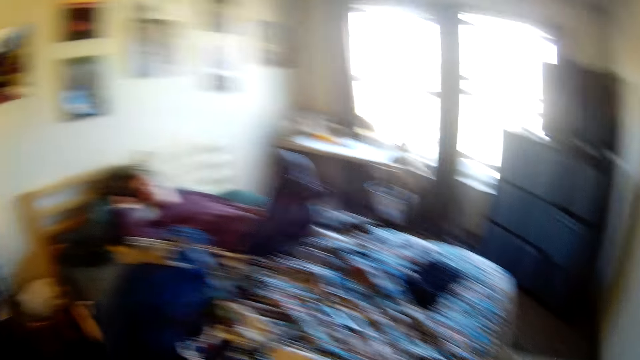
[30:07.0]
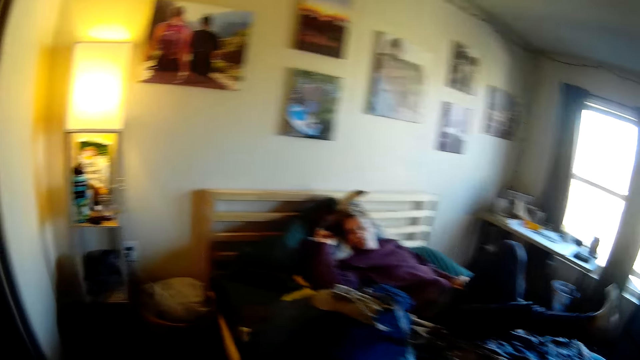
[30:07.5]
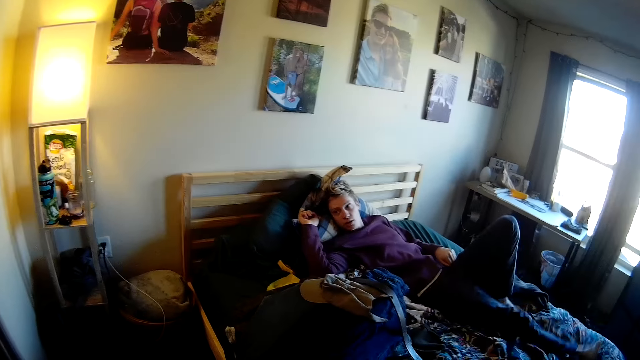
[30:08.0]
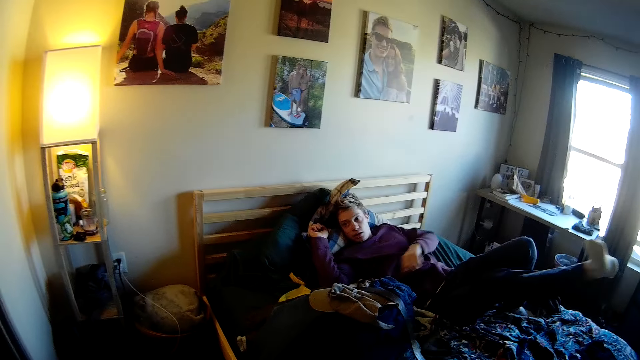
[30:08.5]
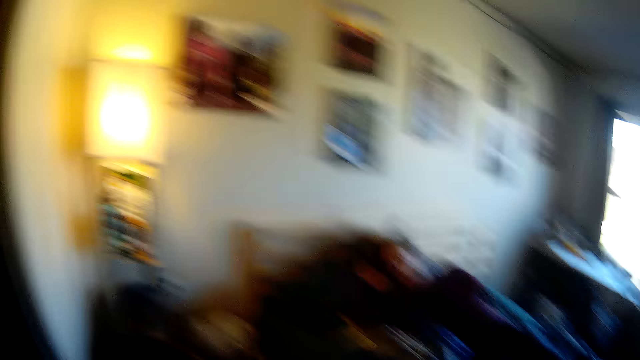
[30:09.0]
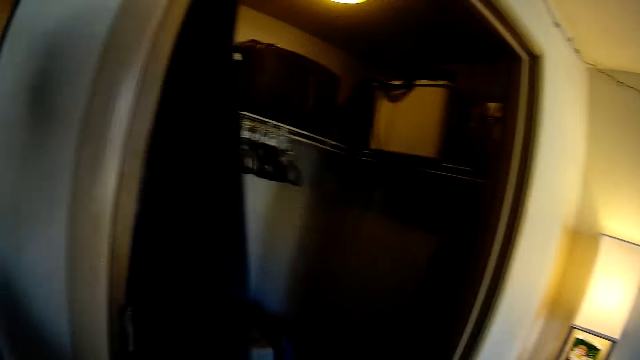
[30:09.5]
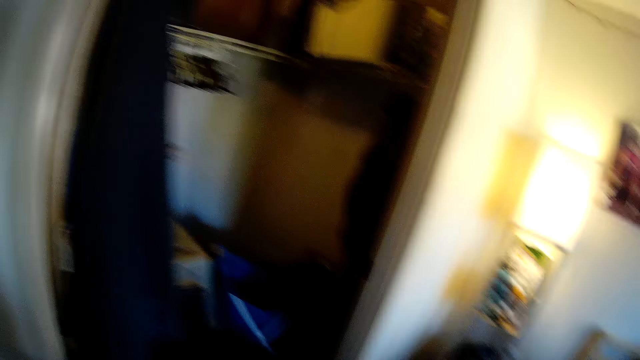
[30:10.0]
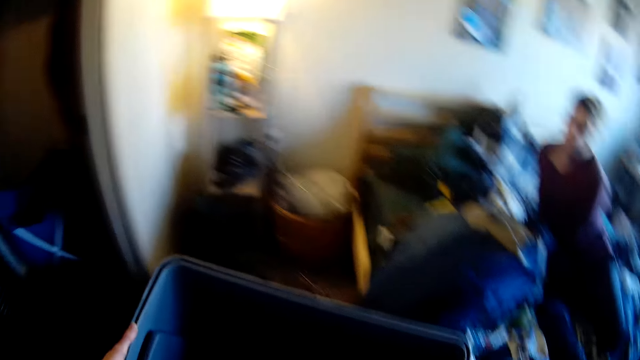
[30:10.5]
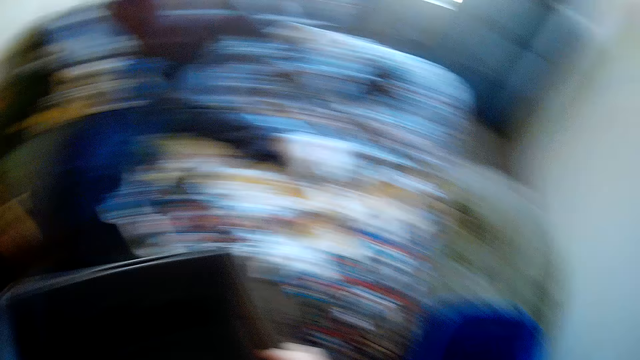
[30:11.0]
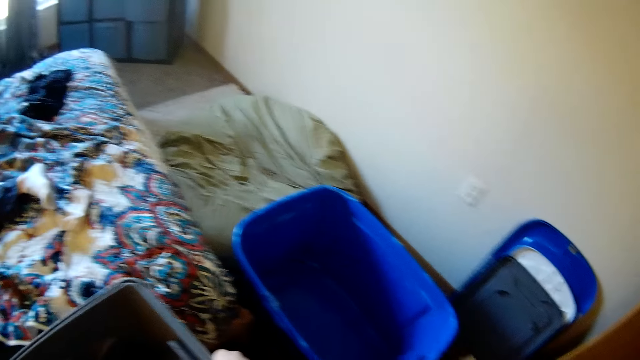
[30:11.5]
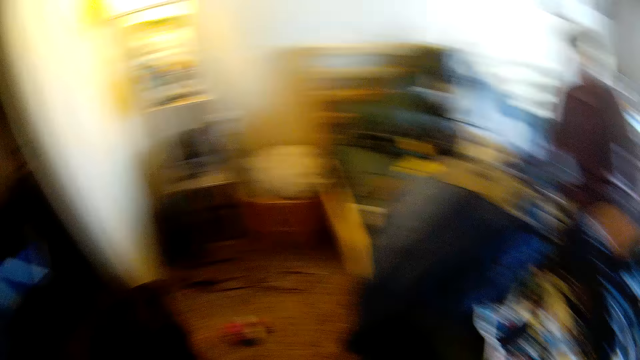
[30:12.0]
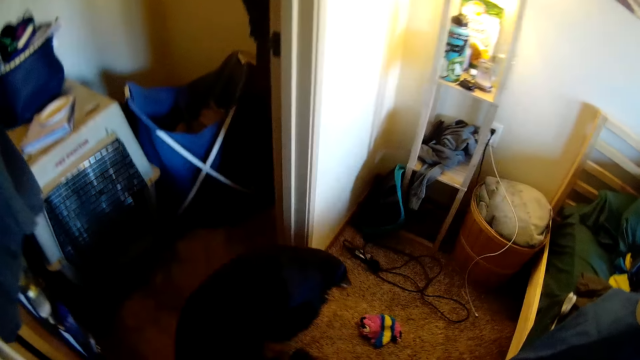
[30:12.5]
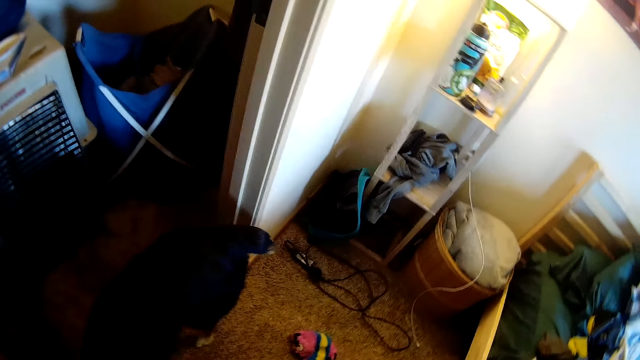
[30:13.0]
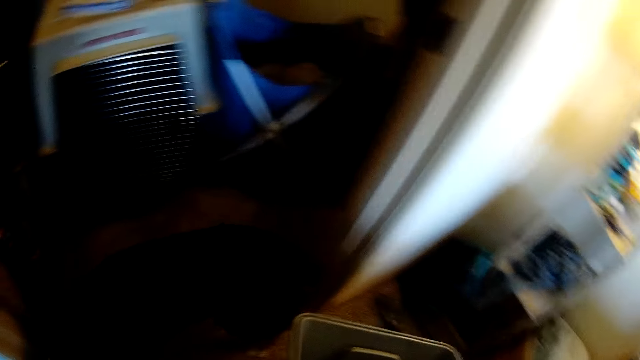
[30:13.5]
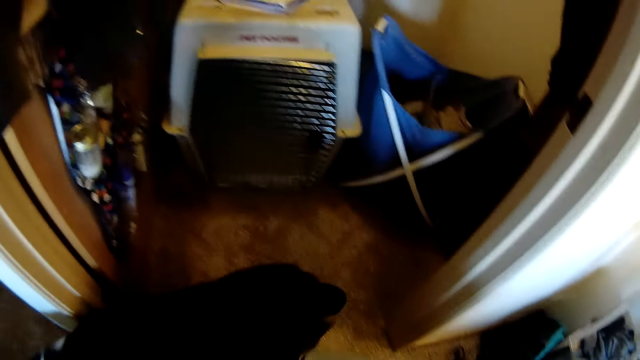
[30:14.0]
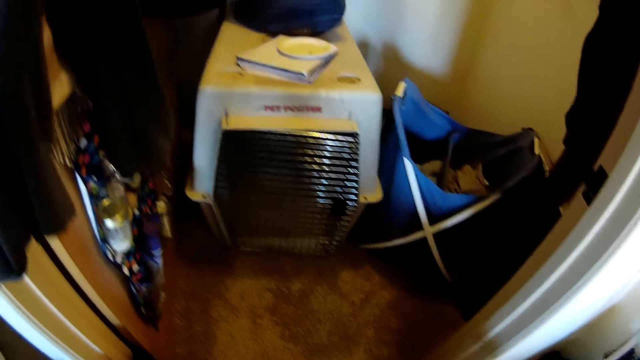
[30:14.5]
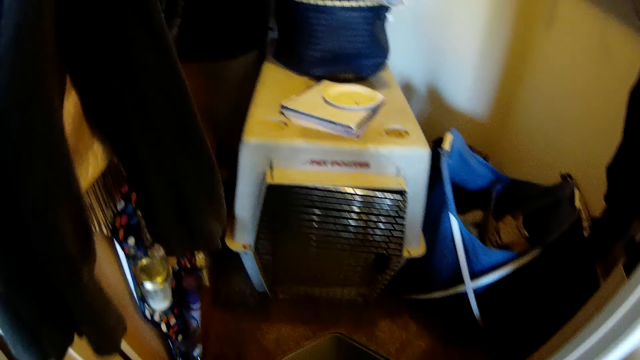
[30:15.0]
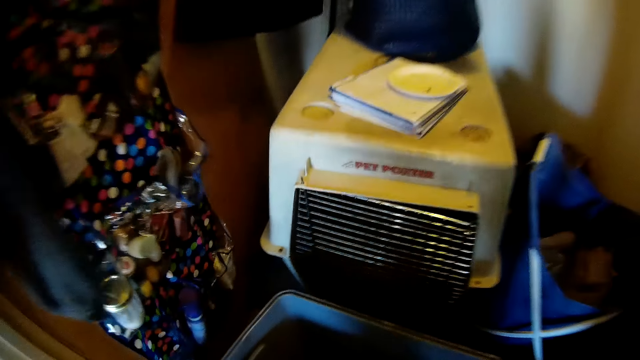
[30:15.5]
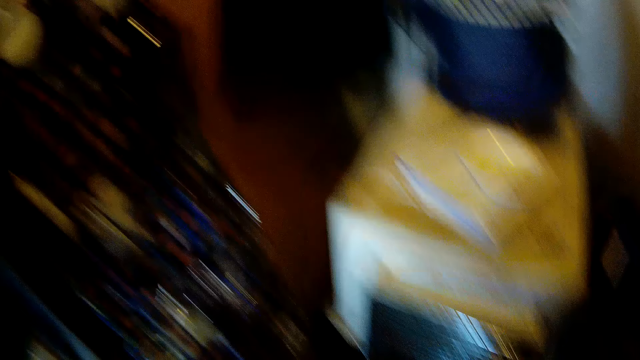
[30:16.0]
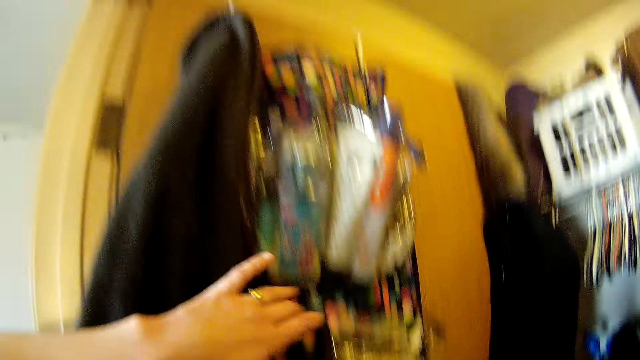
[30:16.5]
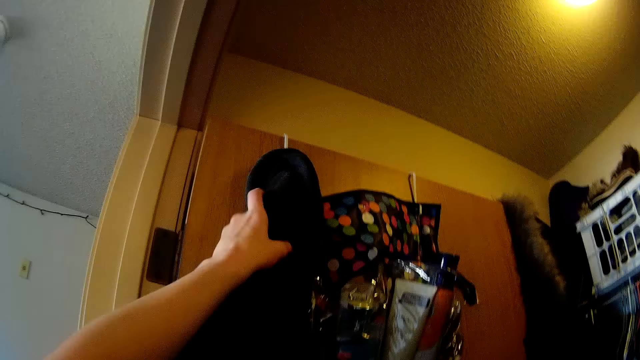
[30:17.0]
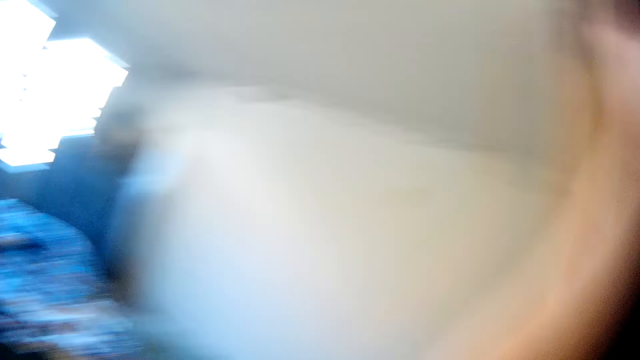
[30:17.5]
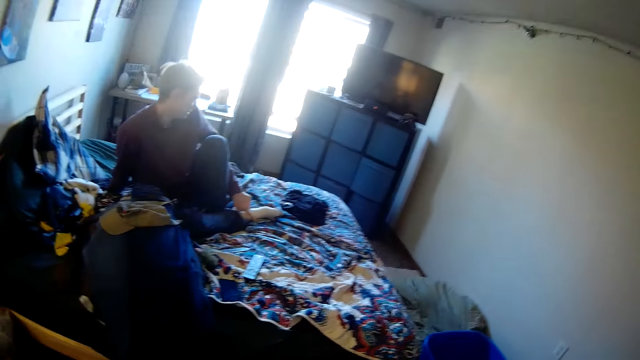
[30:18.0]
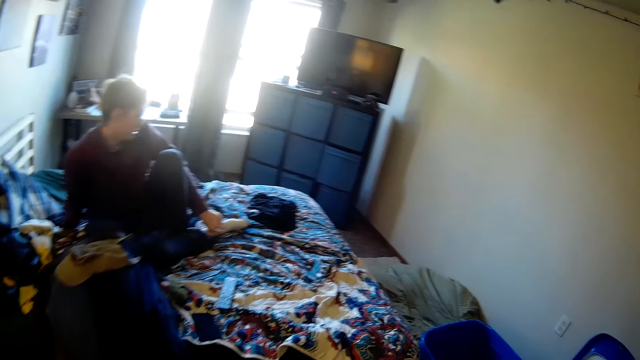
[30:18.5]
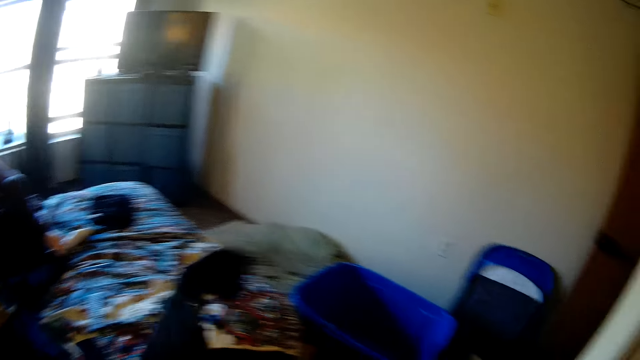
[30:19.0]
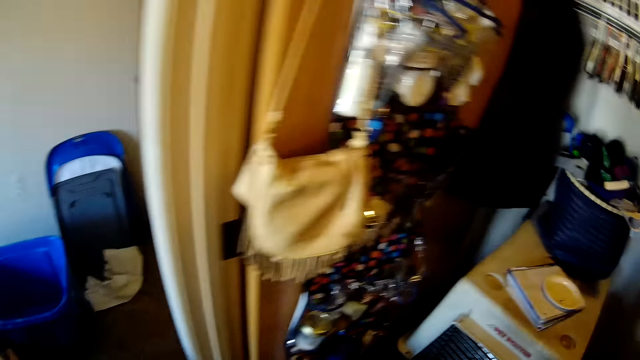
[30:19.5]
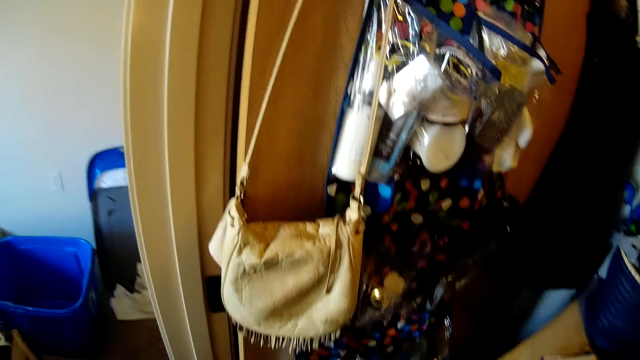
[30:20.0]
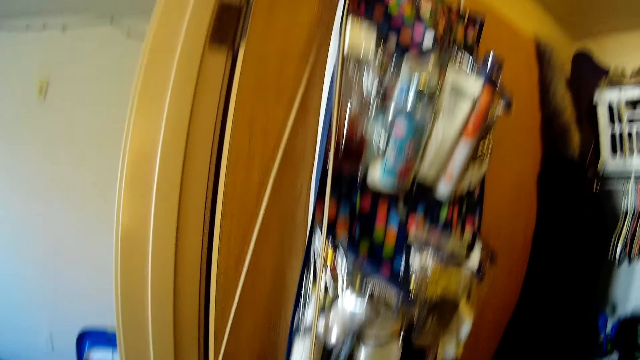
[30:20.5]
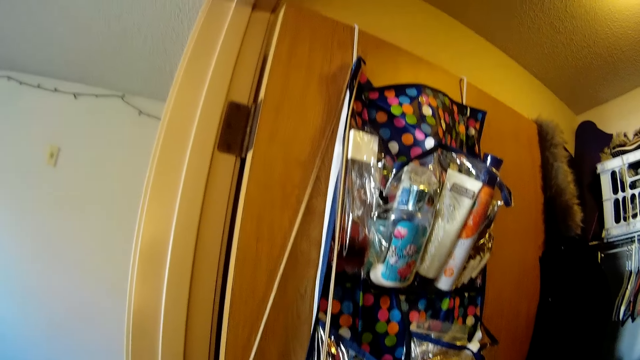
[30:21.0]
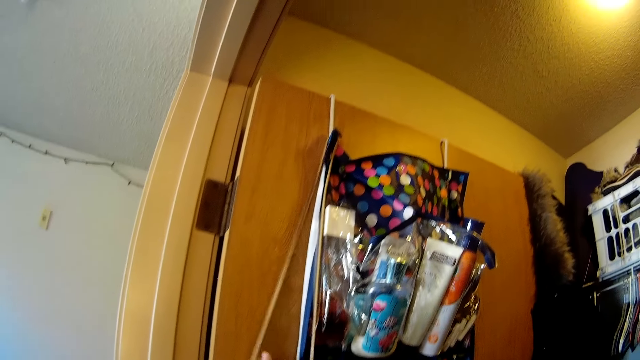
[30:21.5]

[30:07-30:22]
The camera wearer looks at a man. They look around the house. The man moves his leg up and down. The camera wearer moves towards a wardrobe. The man moves on the bed. The camera wearer turns around. They look around the house. They look at a dog. They walk towards the wardrobe. They place the storage bucket on the floor. They pick up a sweater. They look around the house. They turn around. The man sits on the bed. The camera wearer throws the sweater on the bed. They look around the house. They turn back. They look at cosmetics.

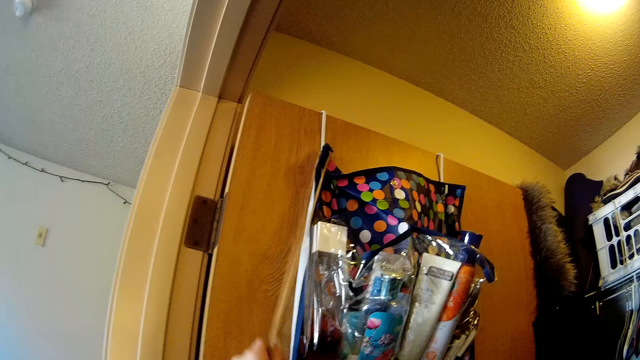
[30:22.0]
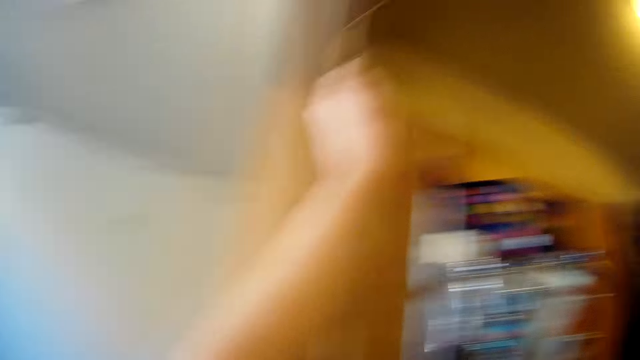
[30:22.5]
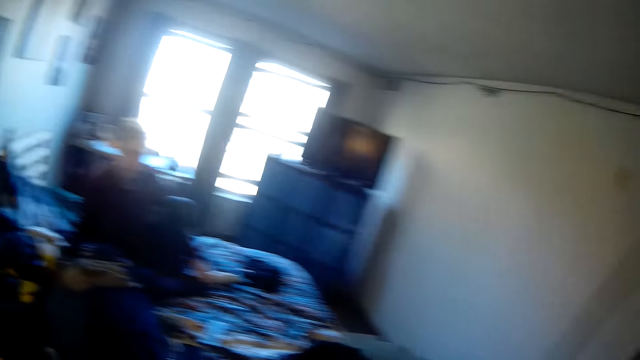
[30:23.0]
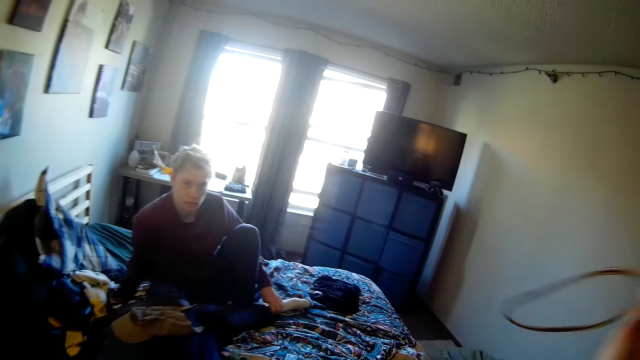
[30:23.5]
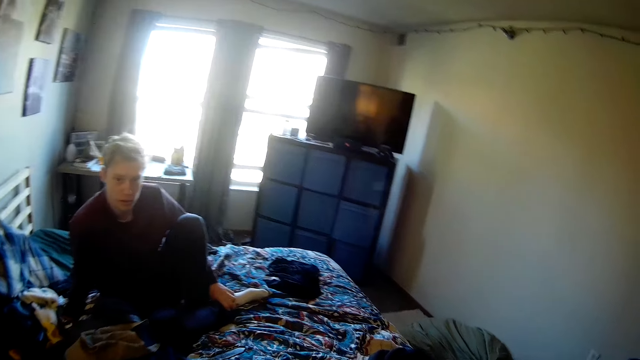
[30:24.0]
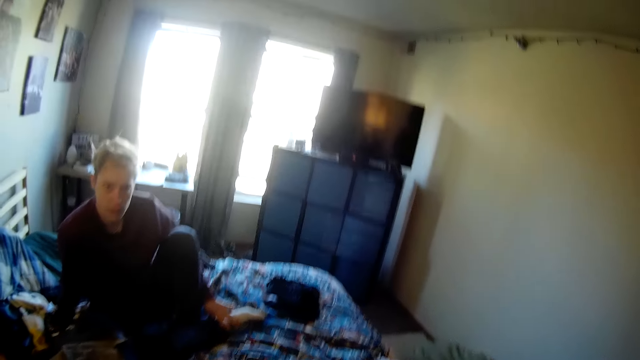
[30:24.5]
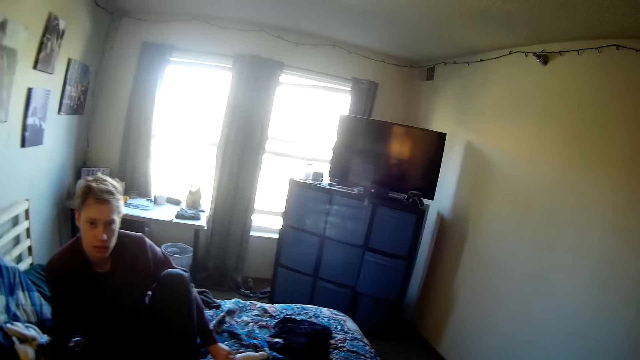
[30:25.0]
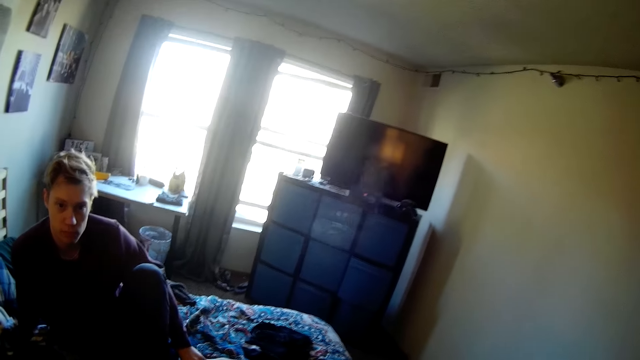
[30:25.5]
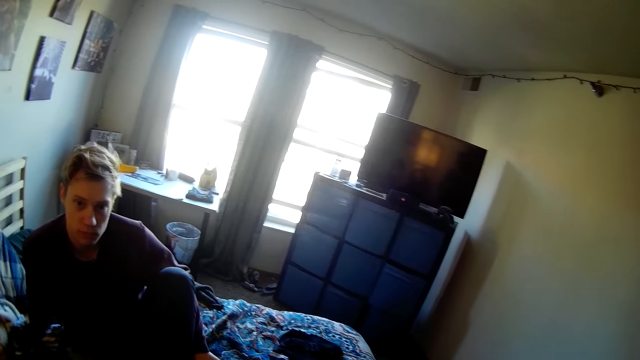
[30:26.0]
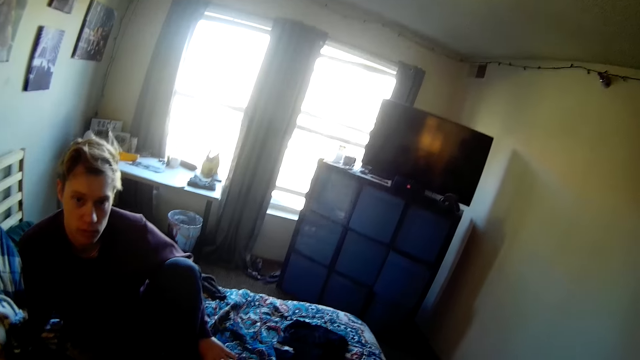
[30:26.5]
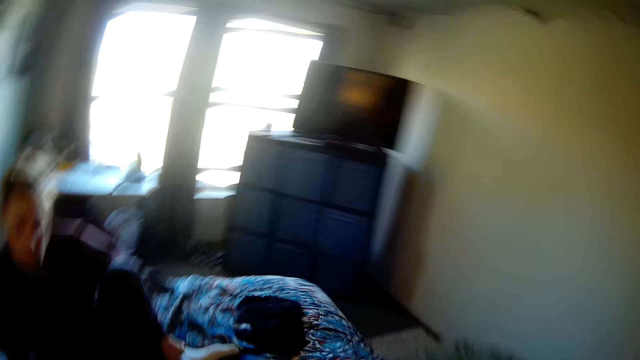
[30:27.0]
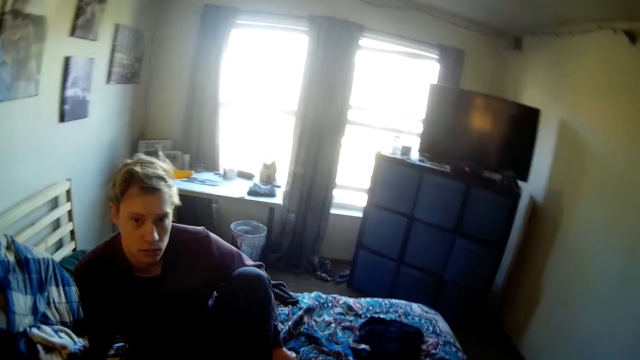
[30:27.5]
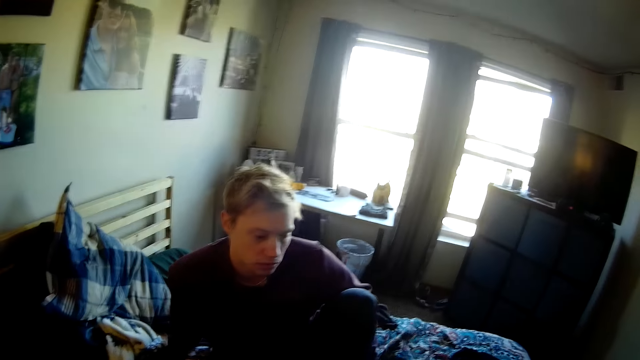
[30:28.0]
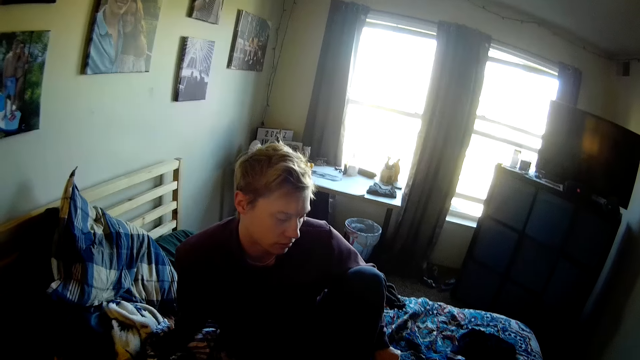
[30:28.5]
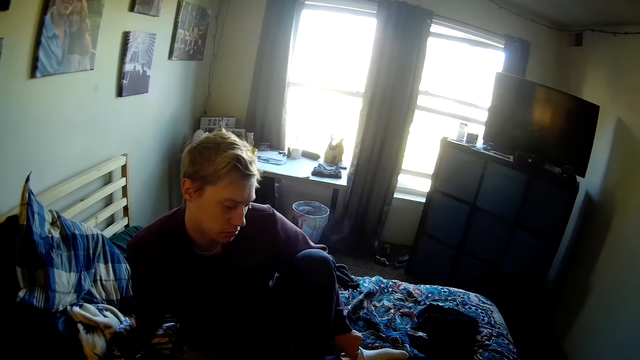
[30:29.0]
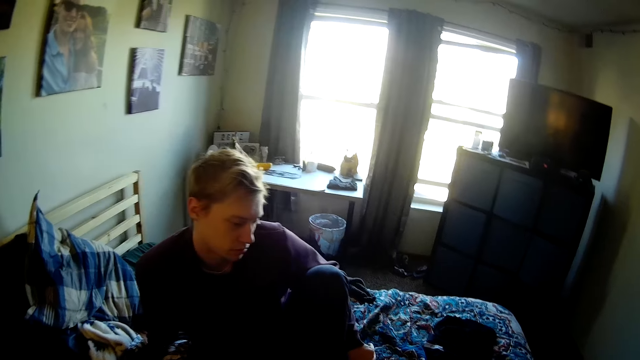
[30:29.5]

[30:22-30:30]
The camera wearer picks up a sling bag or handbag. They look around the house. A man sits on the bed. The man looks at the camera wearer. The camera wearer throws the handbag onto the bed. The man looks down. The camera wearer looks at the man.
